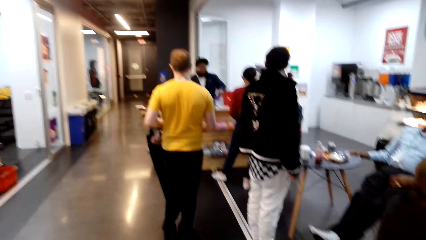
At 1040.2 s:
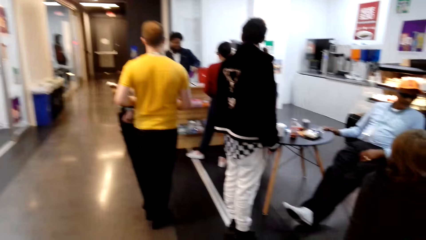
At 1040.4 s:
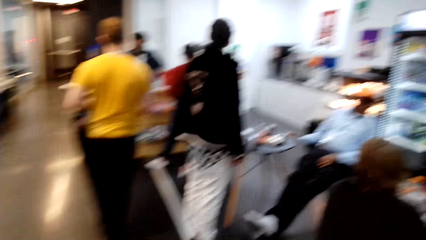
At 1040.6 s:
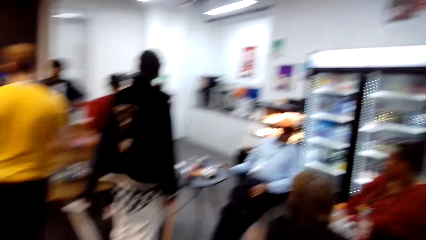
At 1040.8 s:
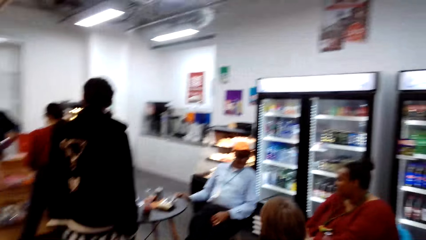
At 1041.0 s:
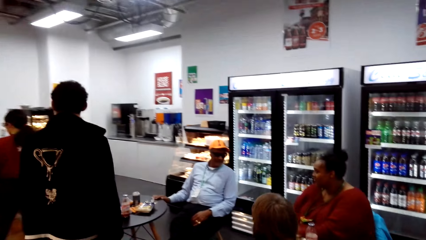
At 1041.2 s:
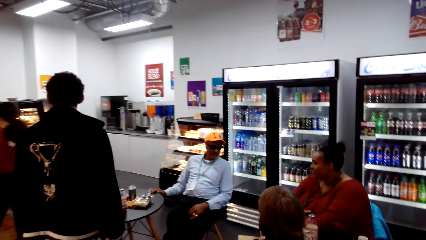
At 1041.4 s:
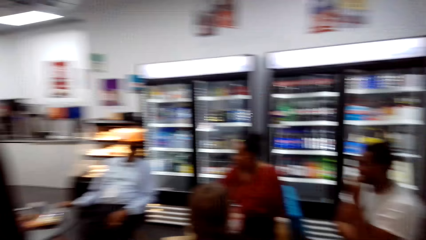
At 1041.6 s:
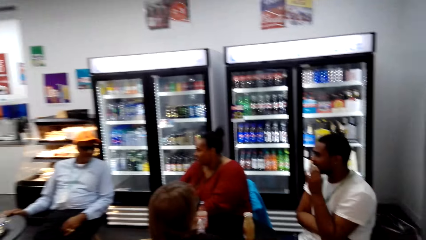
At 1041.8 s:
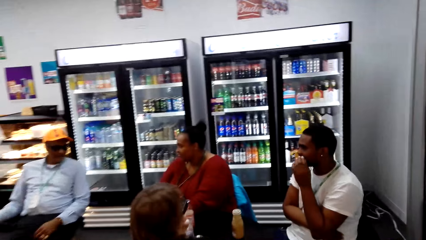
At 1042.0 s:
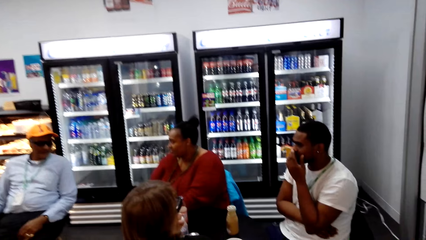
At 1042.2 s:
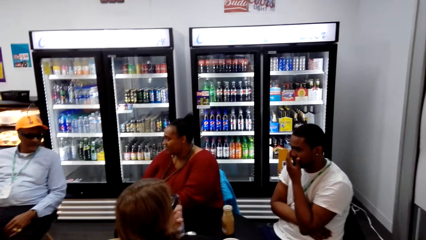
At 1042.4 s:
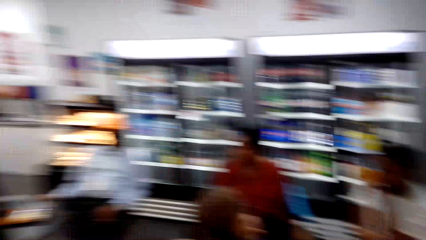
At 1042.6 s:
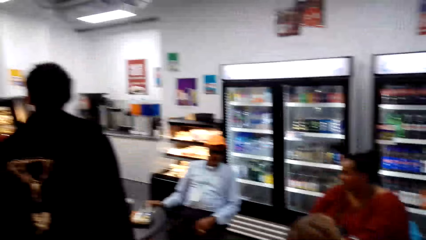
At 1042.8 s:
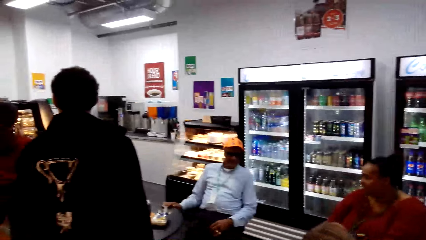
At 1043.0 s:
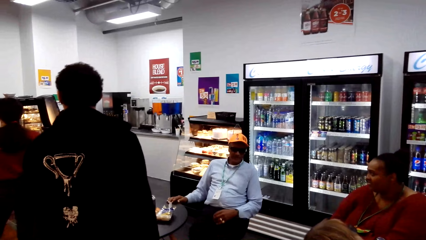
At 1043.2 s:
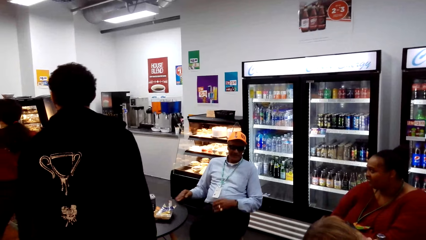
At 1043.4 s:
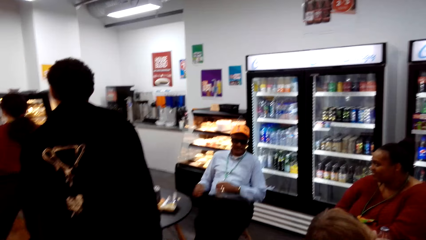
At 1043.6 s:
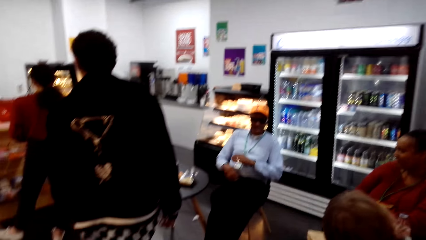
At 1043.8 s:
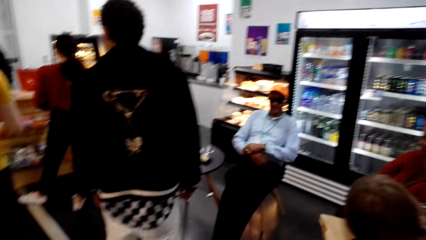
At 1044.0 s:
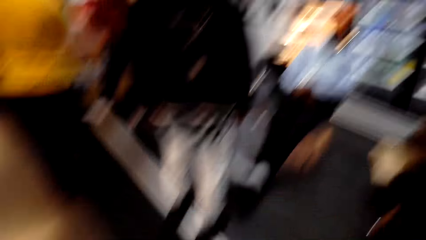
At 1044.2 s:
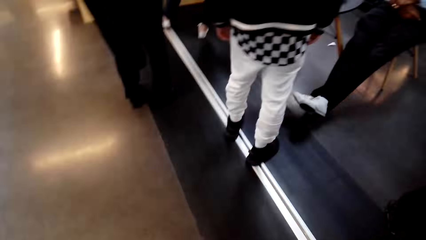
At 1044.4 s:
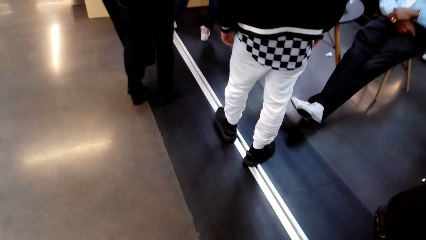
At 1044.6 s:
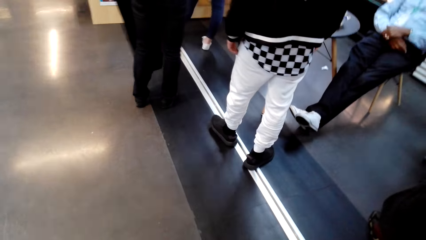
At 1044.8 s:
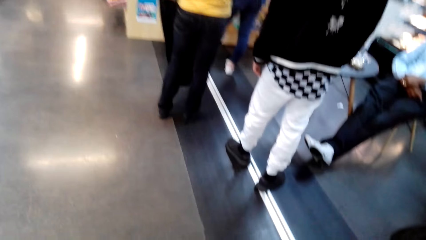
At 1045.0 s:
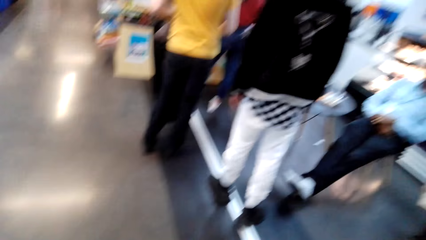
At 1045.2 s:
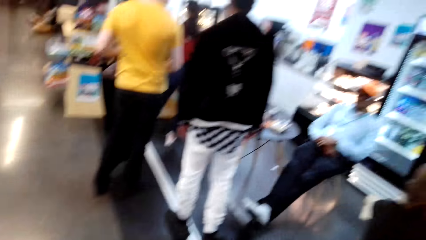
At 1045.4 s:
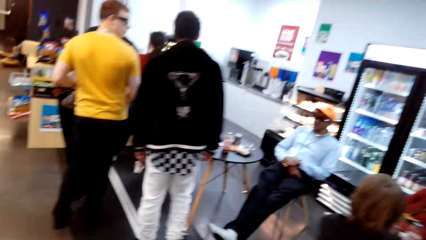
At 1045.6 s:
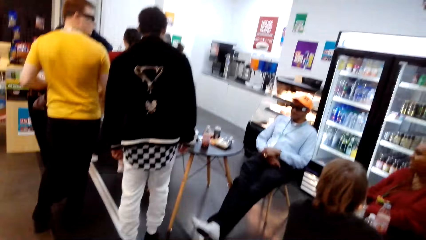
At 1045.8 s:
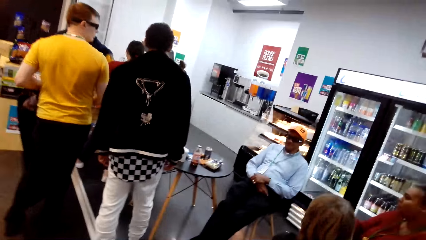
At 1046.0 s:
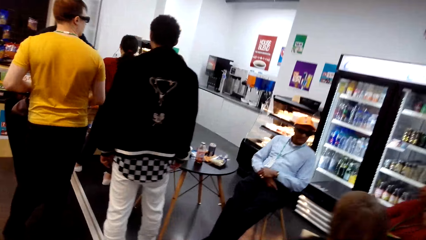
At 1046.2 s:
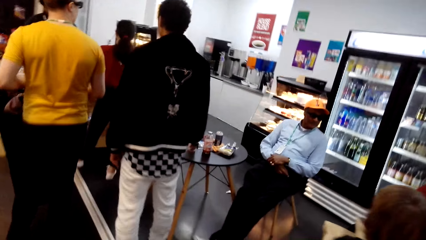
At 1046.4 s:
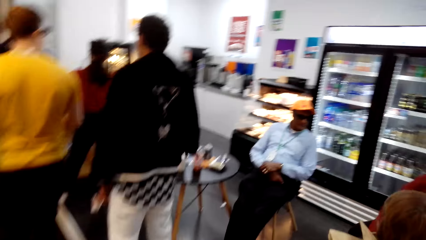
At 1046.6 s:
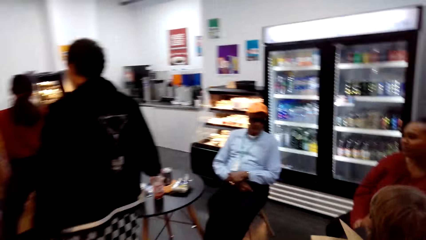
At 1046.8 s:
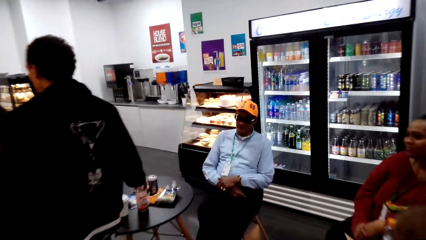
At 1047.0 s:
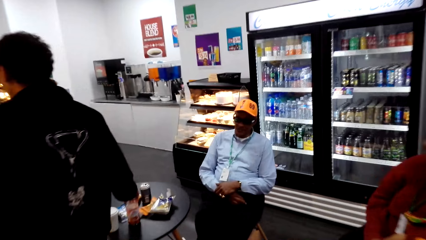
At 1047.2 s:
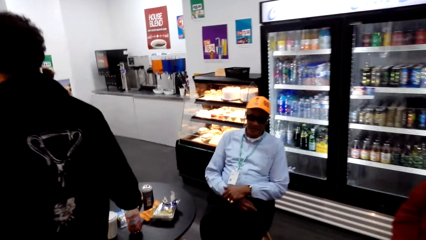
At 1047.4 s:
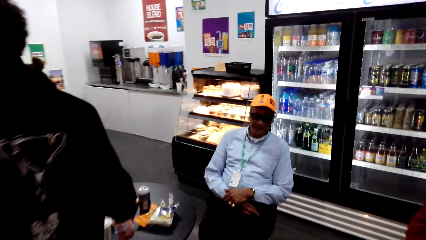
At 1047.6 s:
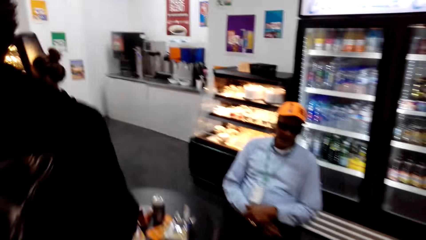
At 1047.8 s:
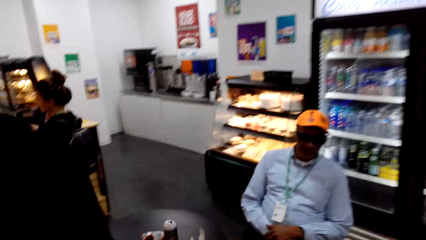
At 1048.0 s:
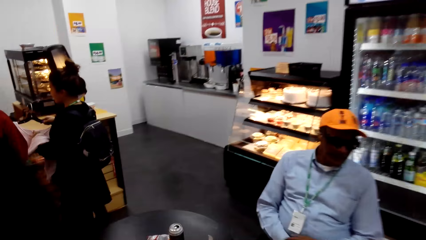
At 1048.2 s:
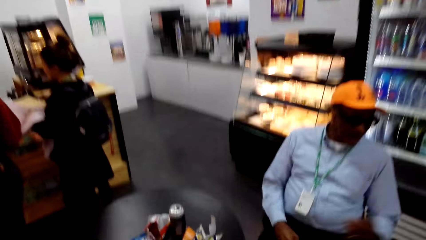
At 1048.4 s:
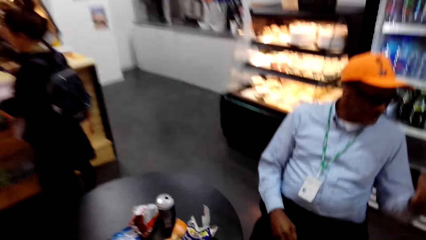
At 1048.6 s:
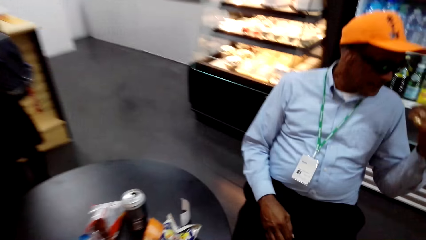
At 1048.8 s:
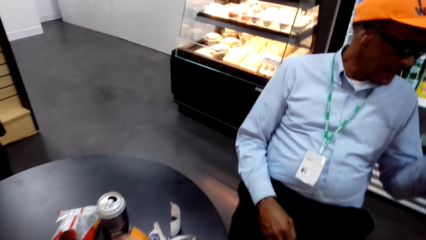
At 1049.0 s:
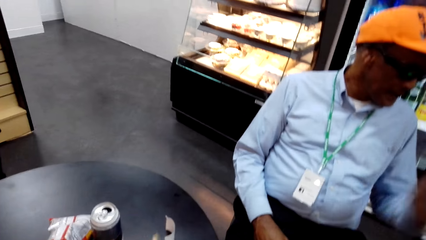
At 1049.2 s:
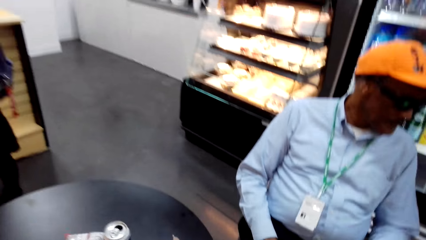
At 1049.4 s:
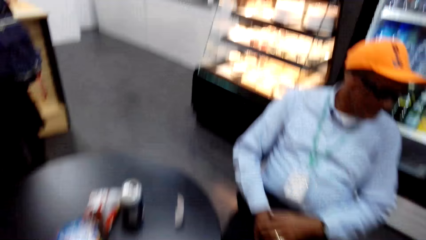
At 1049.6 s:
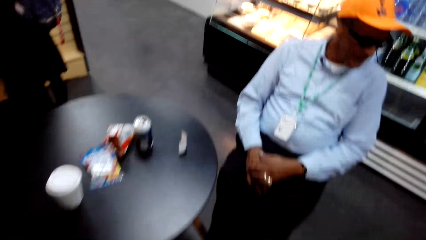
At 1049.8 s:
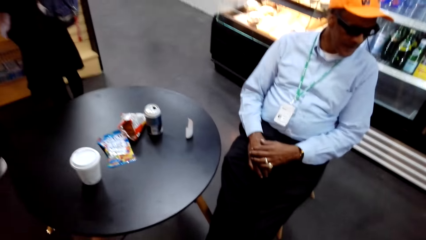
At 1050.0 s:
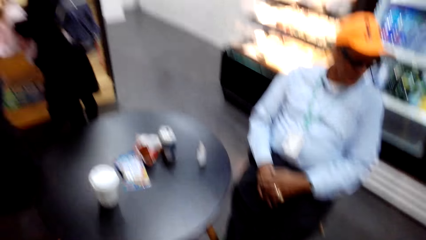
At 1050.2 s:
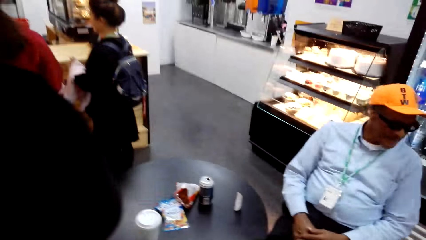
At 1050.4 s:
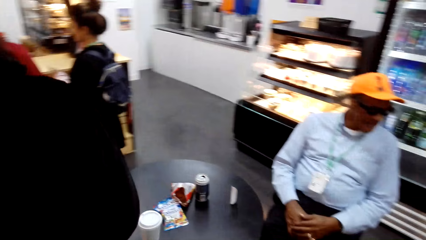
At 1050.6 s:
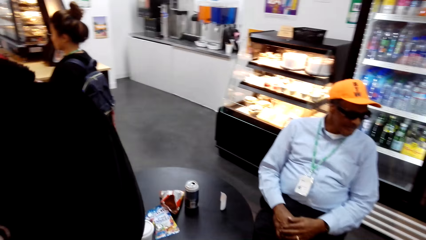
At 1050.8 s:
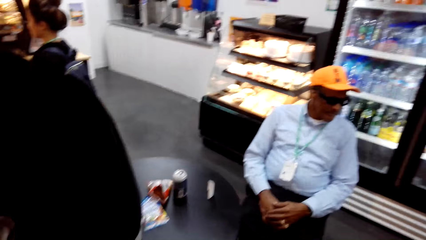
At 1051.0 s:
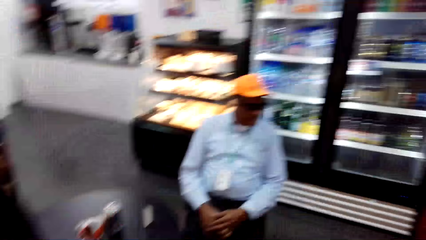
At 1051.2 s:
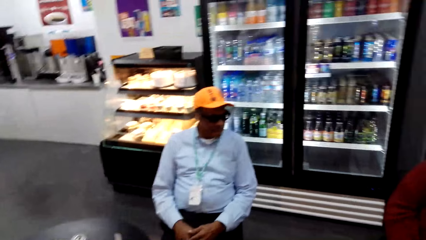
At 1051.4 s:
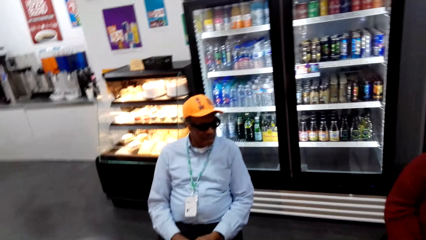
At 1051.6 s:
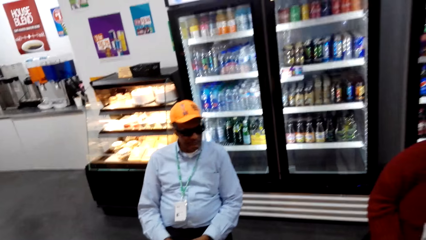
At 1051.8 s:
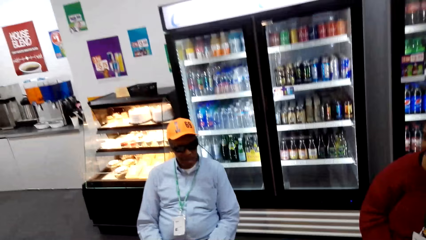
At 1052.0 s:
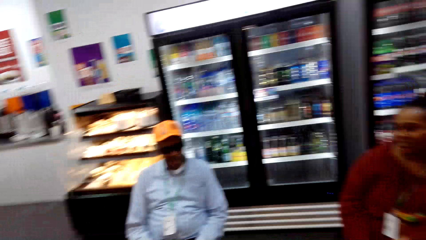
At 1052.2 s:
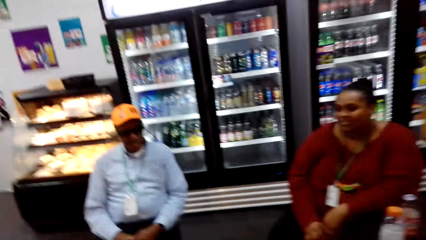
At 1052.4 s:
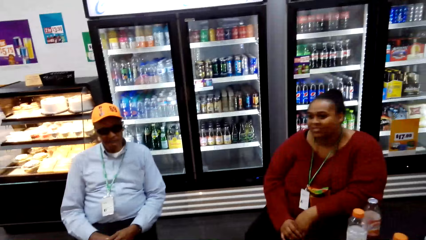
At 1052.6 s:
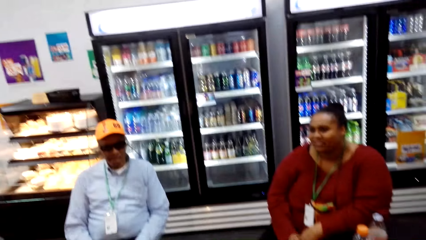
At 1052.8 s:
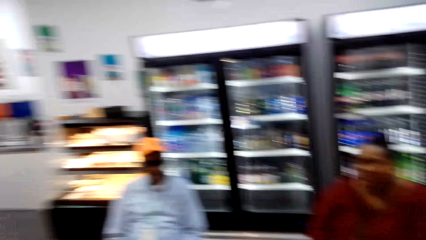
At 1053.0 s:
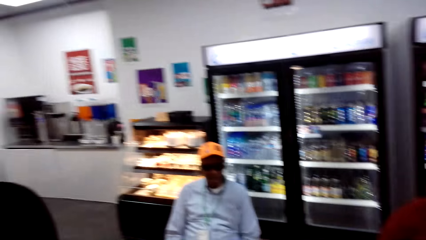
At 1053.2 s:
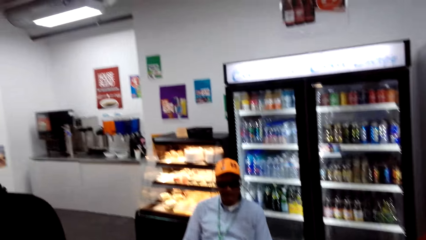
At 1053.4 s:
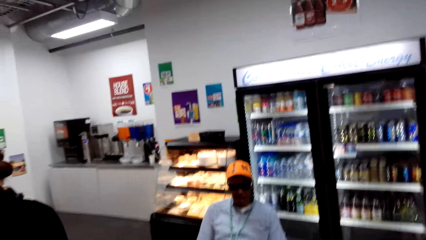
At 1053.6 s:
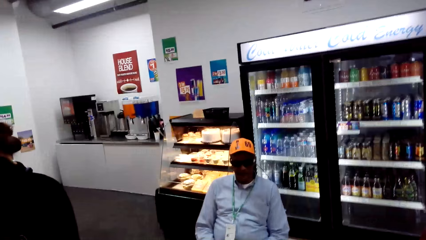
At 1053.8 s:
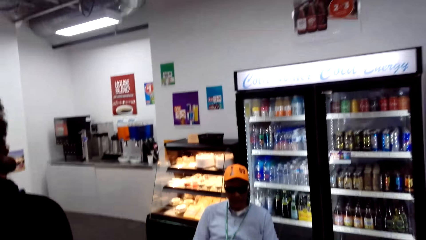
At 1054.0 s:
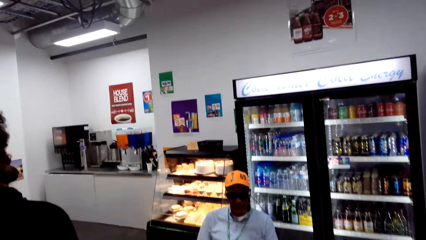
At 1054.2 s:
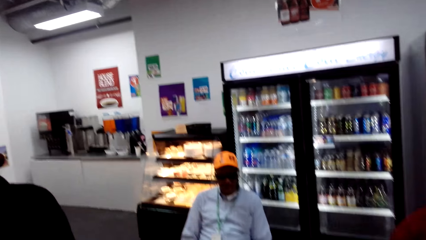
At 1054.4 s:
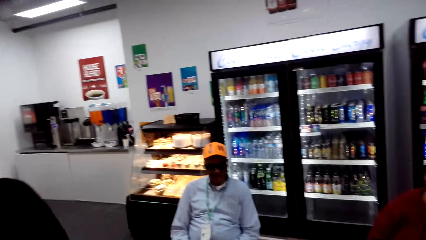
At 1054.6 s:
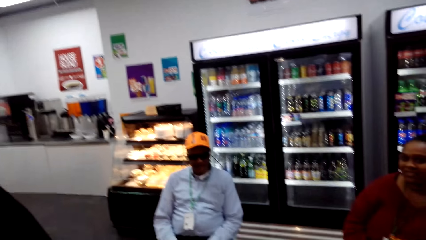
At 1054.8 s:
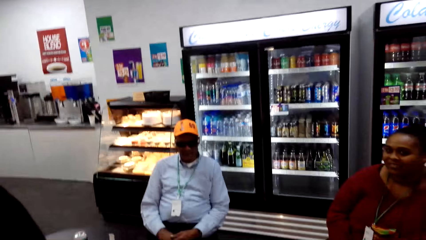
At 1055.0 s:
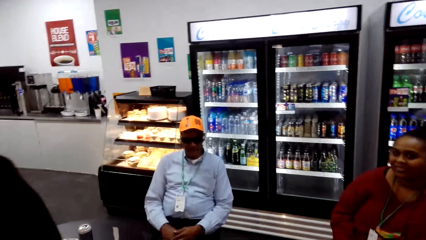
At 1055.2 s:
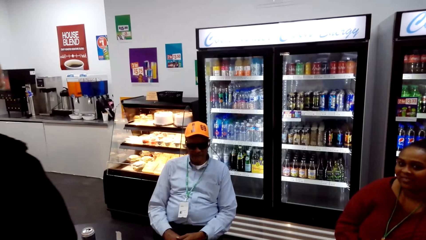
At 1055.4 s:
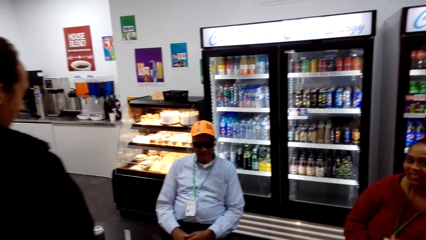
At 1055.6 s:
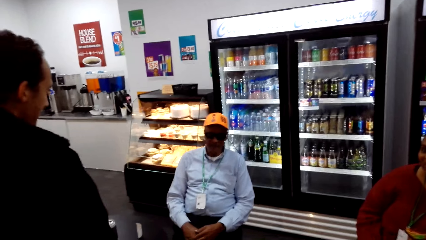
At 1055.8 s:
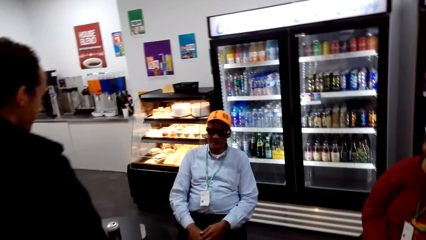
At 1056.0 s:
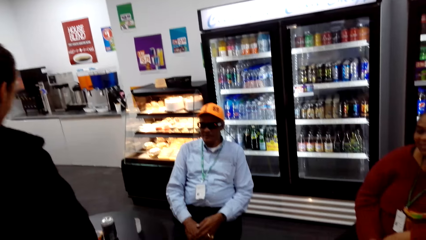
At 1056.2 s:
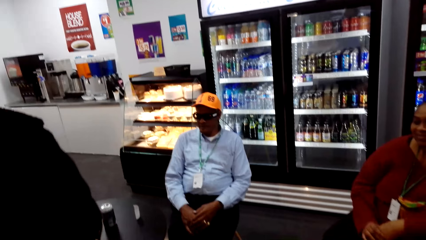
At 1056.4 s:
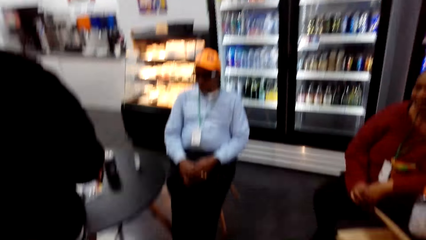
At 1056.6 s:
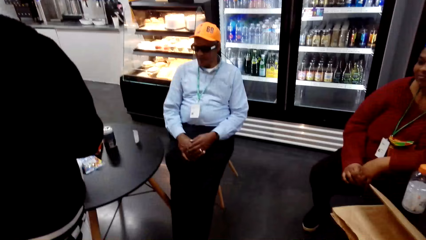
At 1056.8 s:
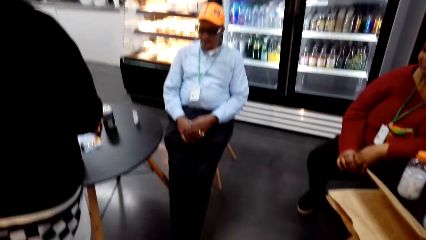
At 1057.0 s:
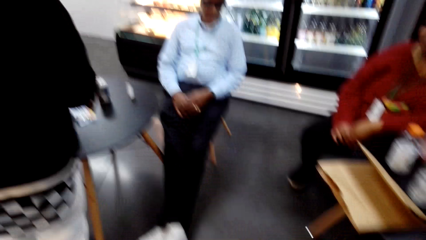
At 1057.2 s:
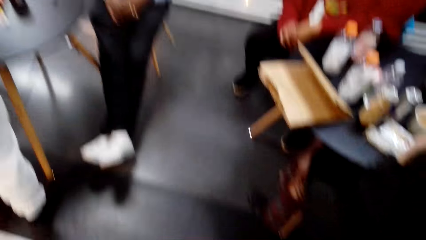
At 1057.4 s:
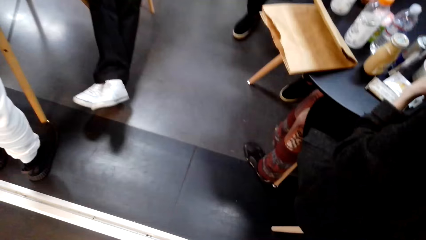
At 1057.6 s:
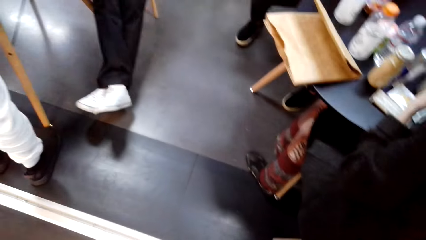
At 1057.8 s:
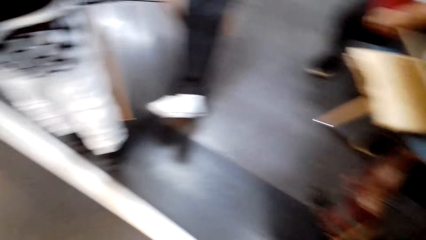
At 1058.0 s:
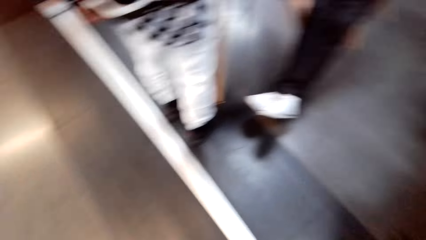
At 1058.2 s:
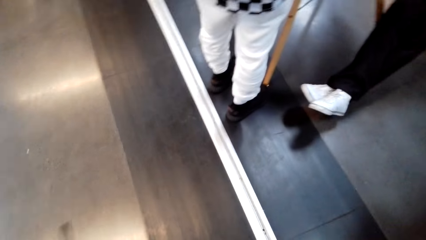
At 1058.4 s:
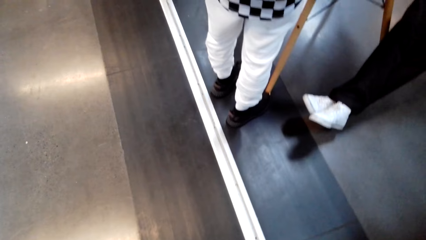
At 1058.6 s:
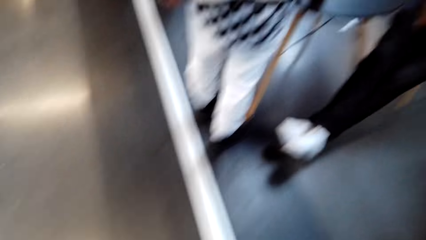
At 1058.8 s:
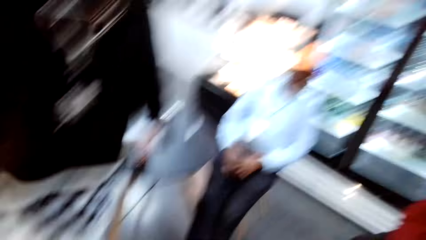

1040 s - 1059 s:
The camera wearer walks around and looks around. A man moves his hands. Another man stands at the counter. The camera wearer walks around. The first man moves his hand. The camera wearer picks up a packet of something on the table. They look around.
